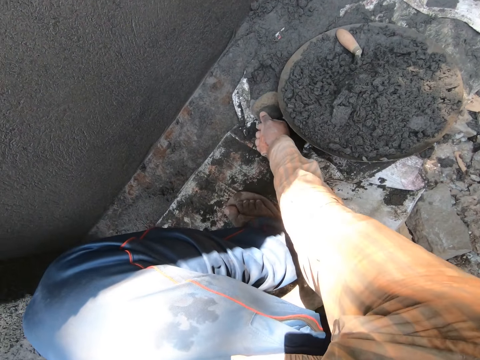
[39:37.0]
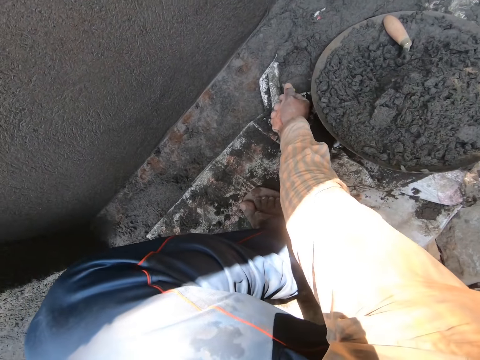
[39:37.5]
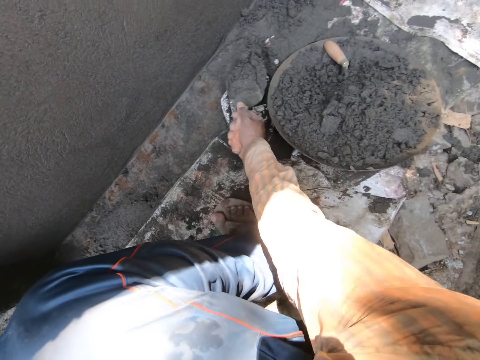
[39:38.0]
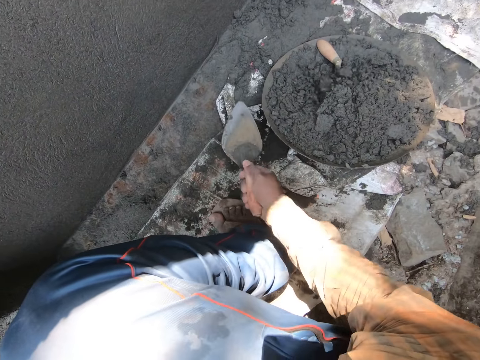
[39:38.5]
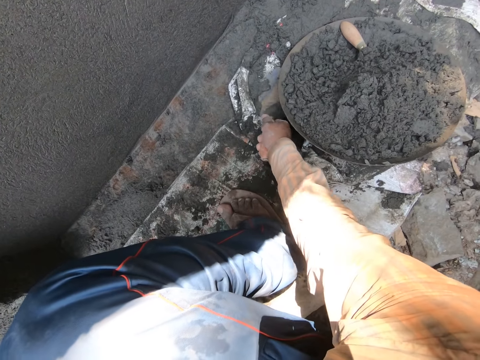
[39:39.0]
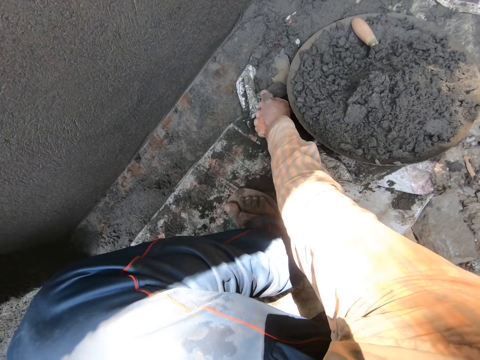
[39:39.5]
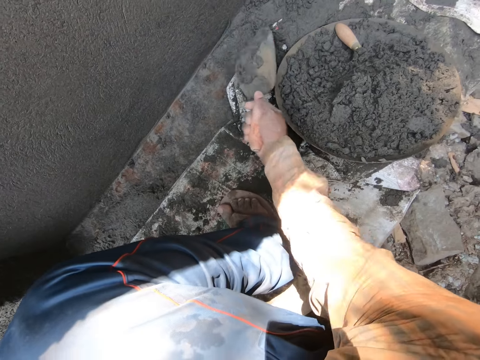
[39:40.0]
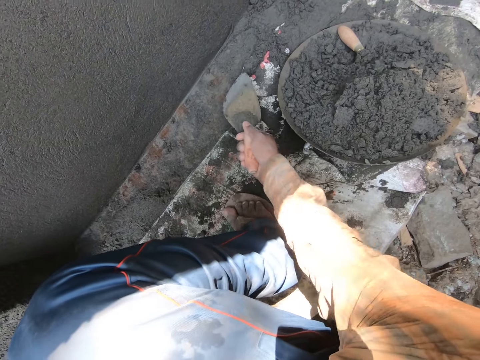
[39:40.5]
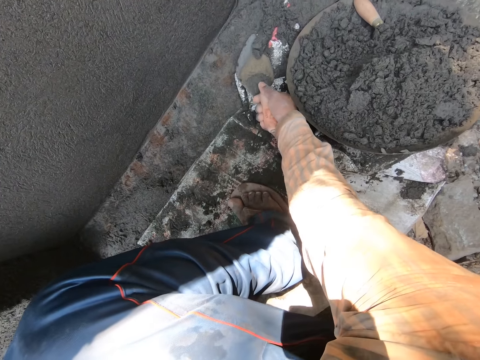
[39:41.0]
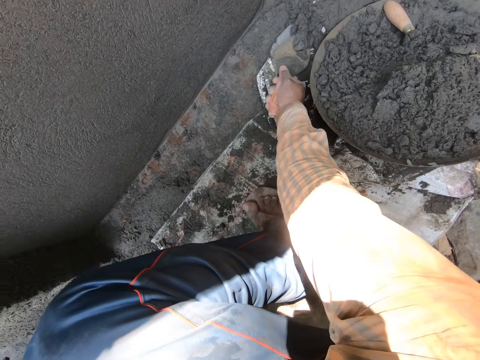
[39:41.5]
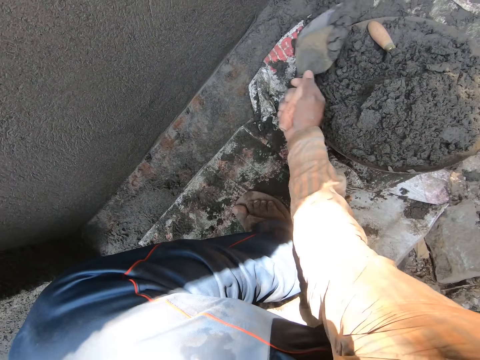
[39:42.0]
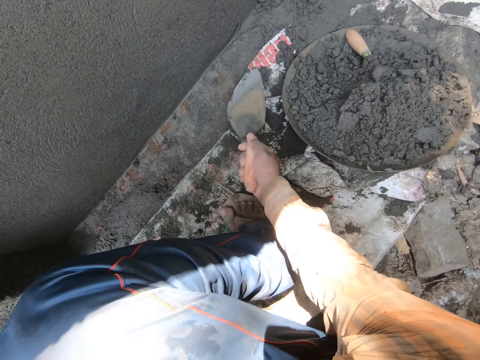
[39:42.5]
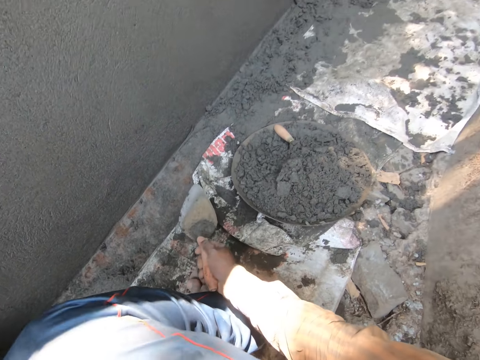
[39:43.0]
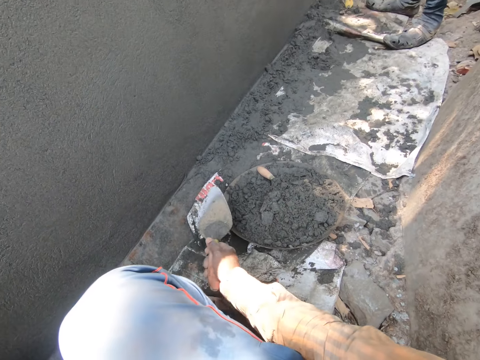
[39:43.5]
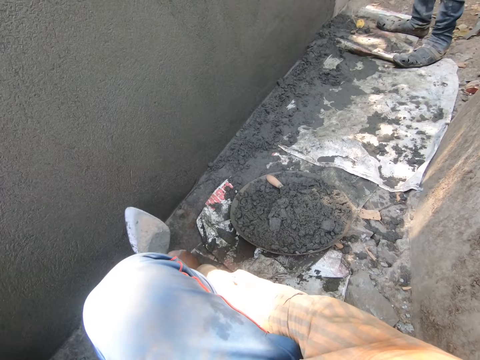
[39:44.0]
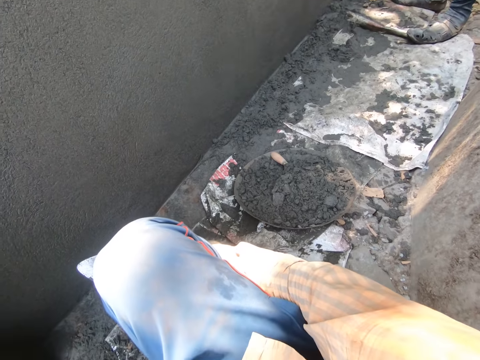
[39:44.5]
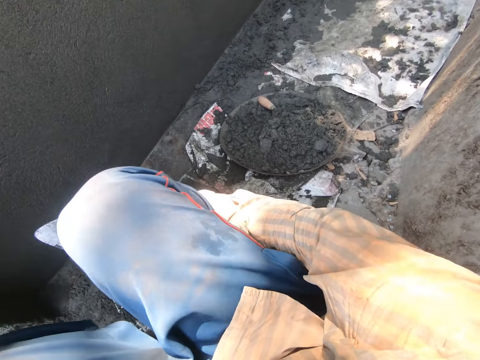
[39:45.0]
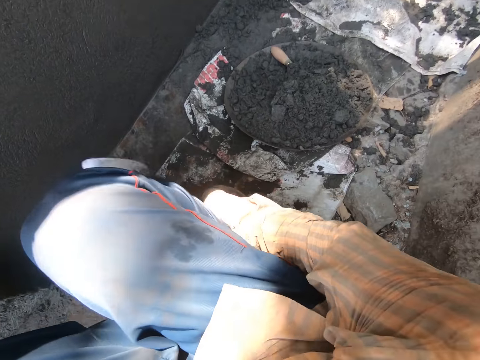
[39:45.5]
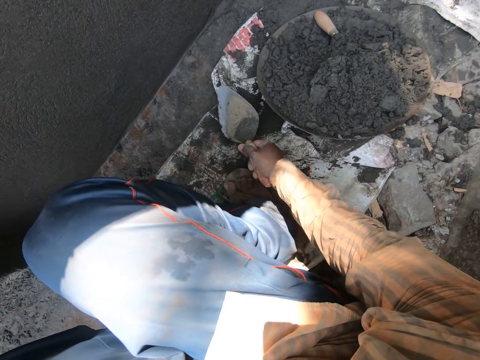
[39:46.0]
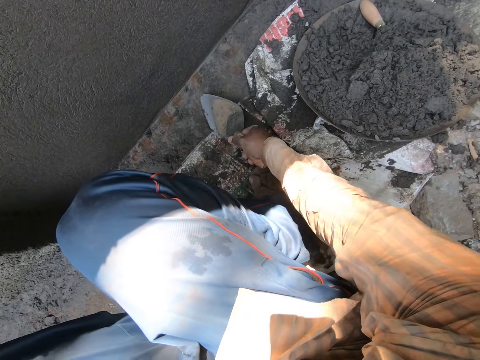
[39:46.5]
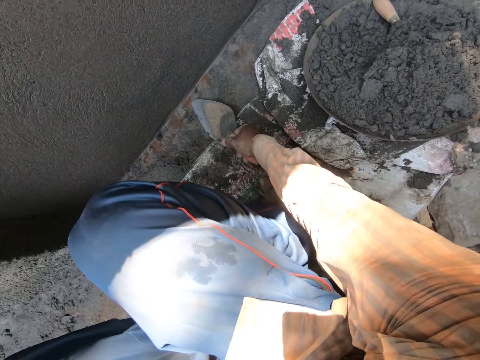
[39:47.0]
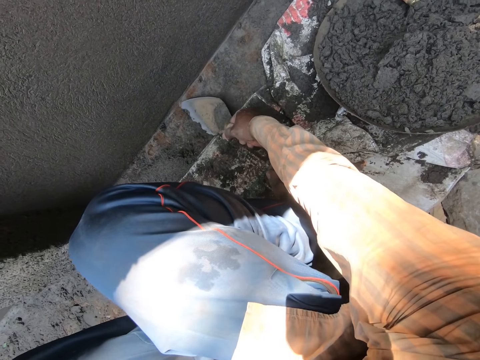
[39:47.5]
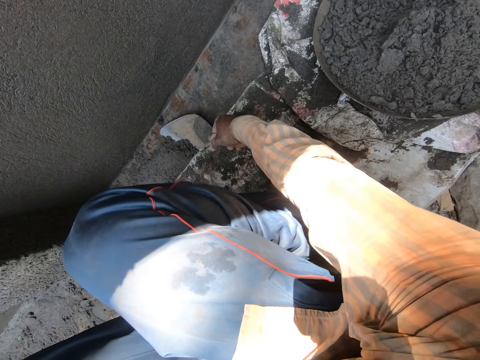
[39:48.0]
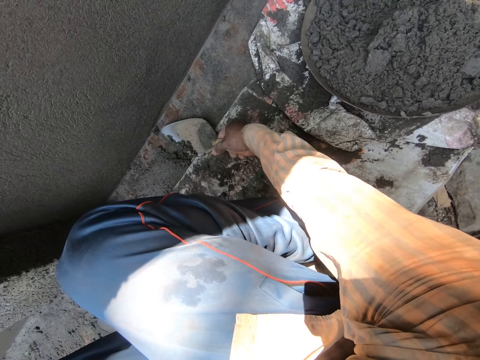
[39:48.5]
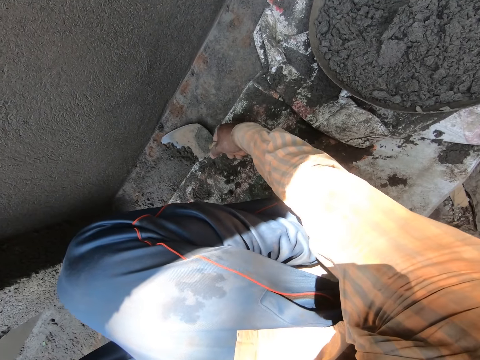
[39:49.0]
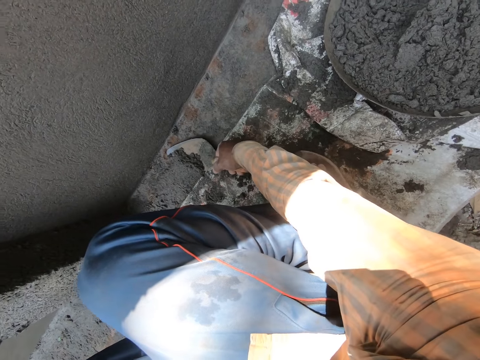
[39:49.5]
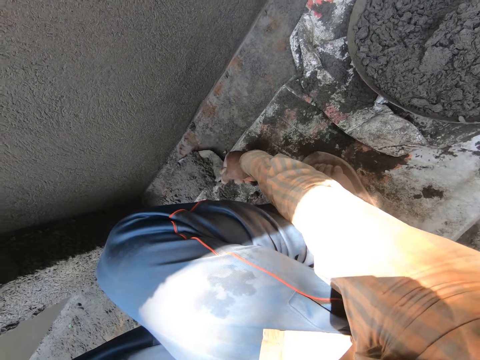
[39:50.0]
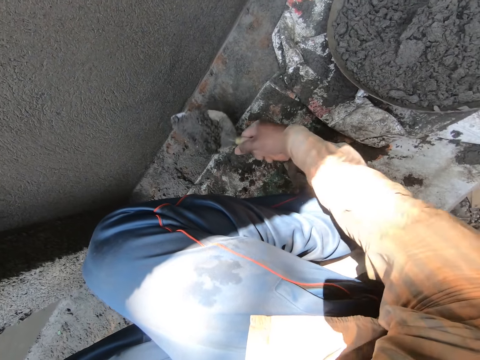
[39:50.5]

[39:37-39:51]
The camera wearer packs some concrete sand from the sack carpet on the ground with the trowel in his right hand. He pours the concrete sand from the trowel in his right hand in the mortar pan on the sack carpet on the ground. He packs some concrete sand from the sack carpet on the ground with the trowel in his right hand. He pours the concrete sand from the trowel in his right hand in the mortar pan on the sack carpet on the ground. He packs some concrete sand from the sack carpet on the ground with the trowel in his right hand. He pours the concrete sand from the trowel in his right hand in the mortar pan on the sack carpet on the ground. He sits up. He holds his right leg with his right hand. He turns around. He packs some concrete sand from the sack carpet on the ground with the trowel in his right hand.

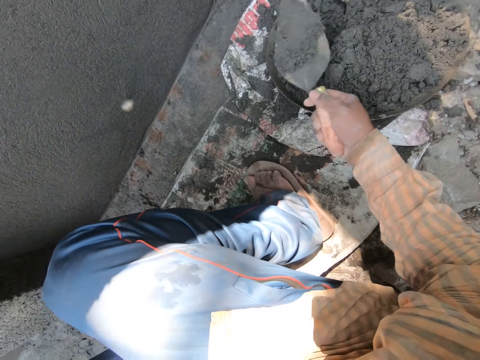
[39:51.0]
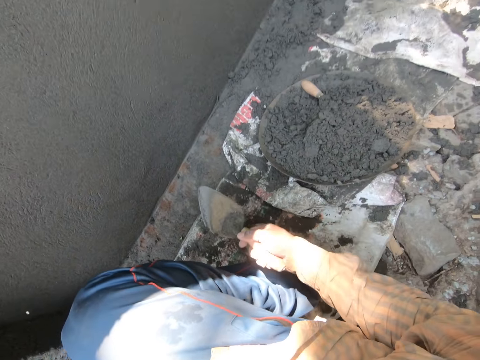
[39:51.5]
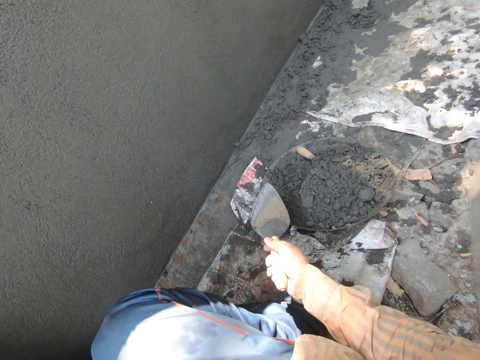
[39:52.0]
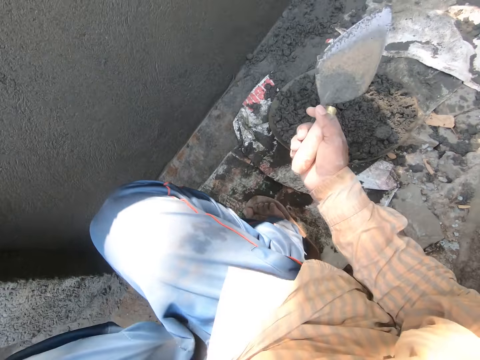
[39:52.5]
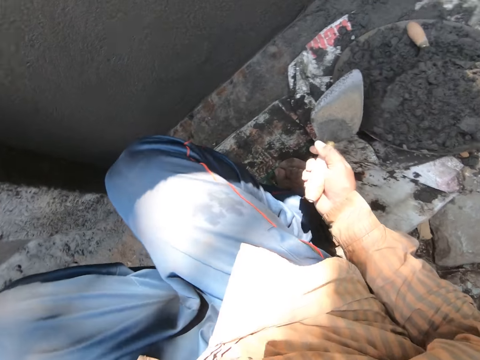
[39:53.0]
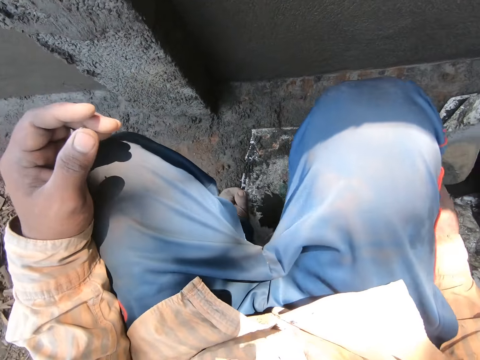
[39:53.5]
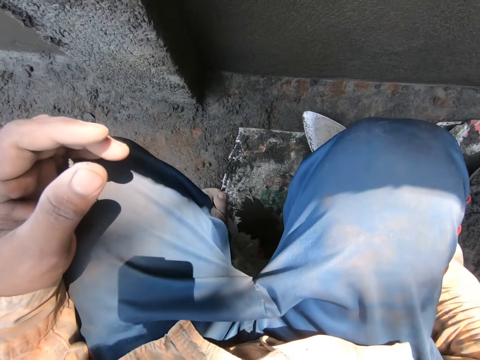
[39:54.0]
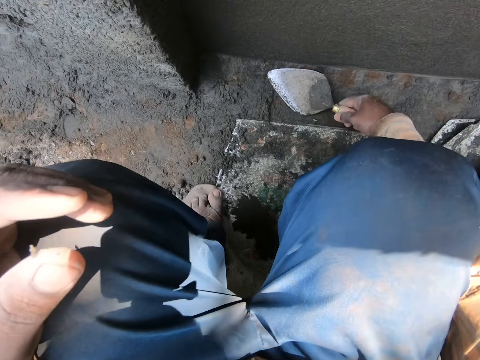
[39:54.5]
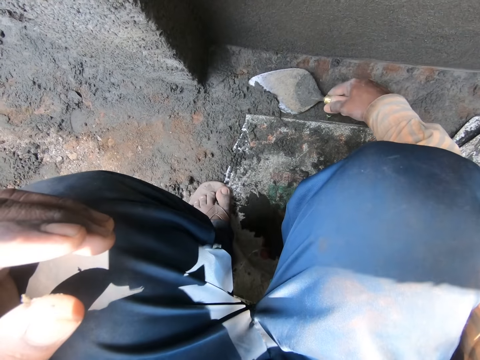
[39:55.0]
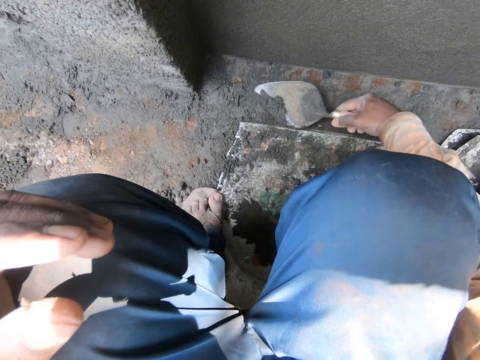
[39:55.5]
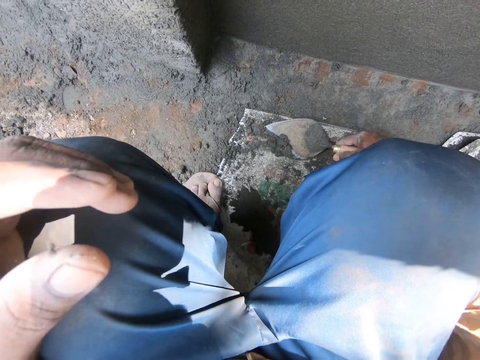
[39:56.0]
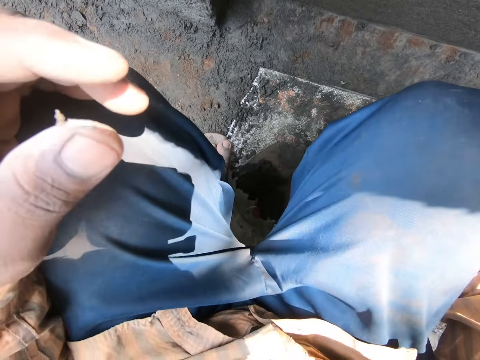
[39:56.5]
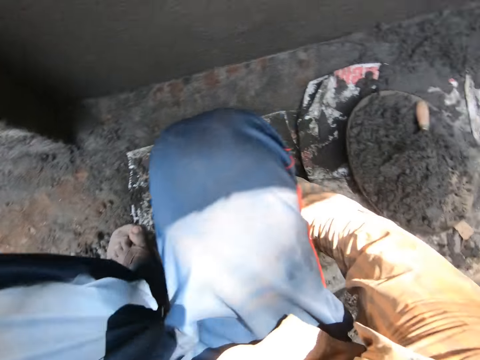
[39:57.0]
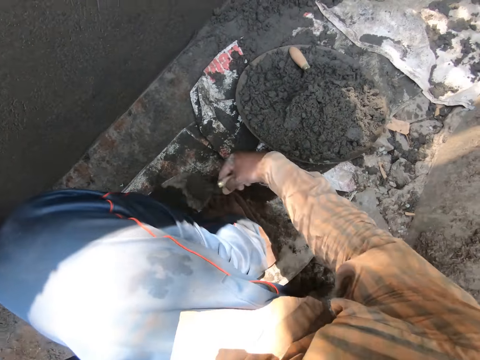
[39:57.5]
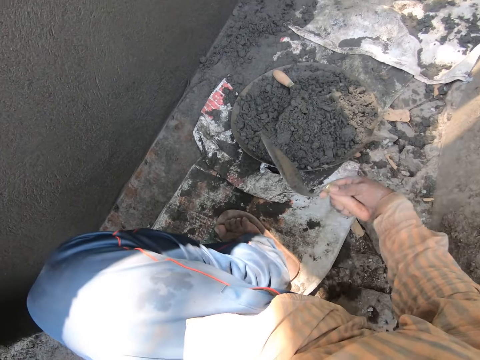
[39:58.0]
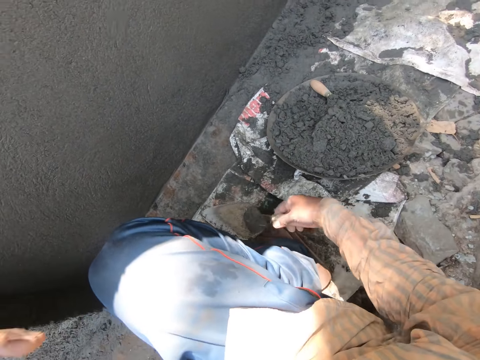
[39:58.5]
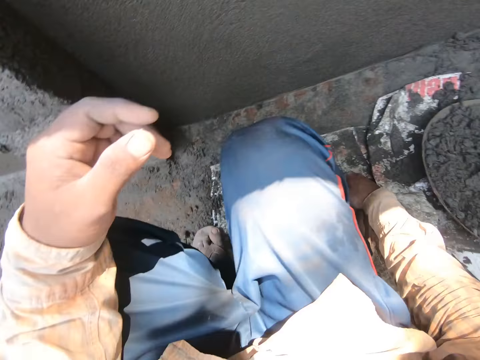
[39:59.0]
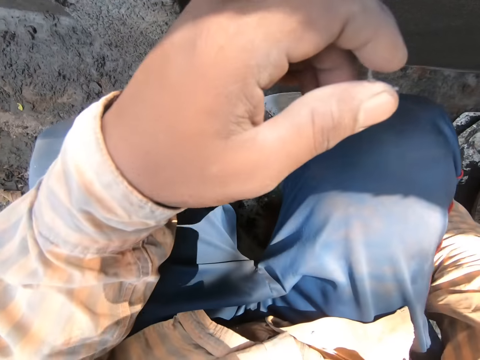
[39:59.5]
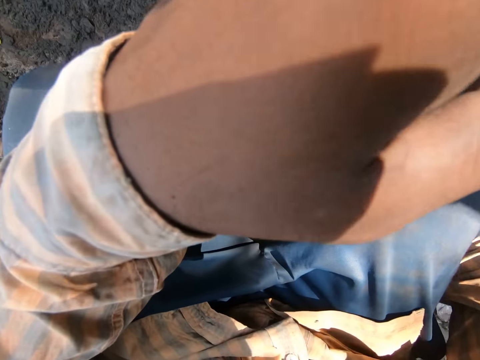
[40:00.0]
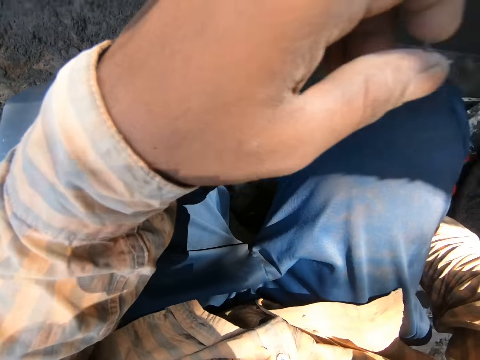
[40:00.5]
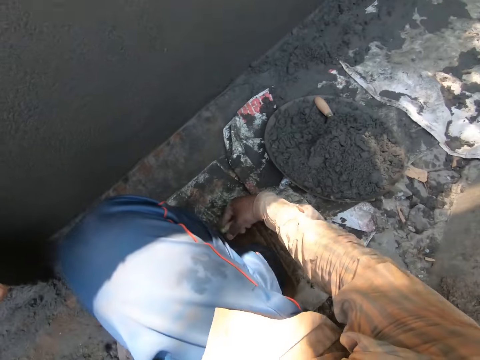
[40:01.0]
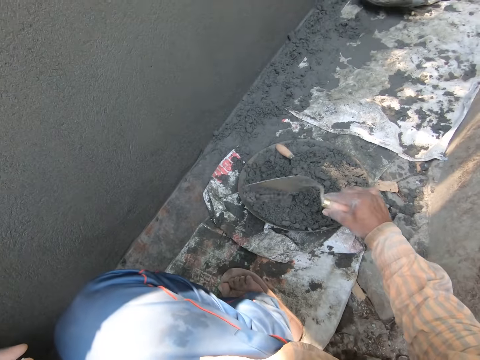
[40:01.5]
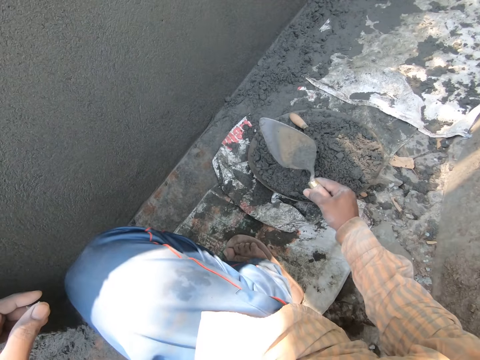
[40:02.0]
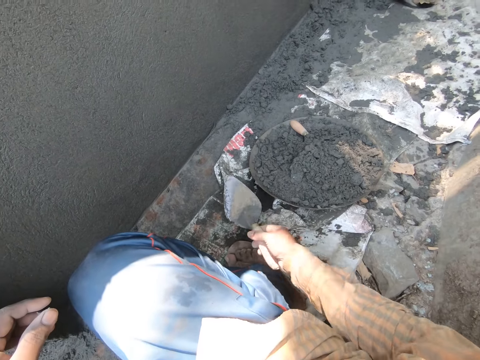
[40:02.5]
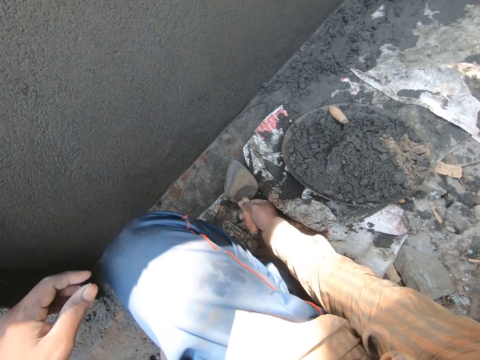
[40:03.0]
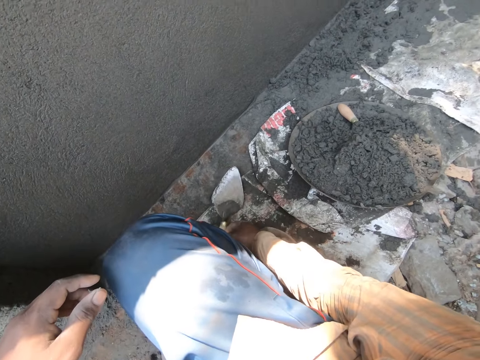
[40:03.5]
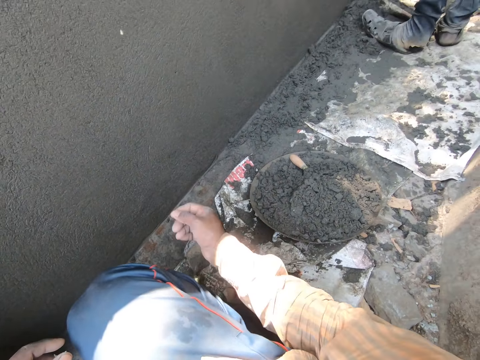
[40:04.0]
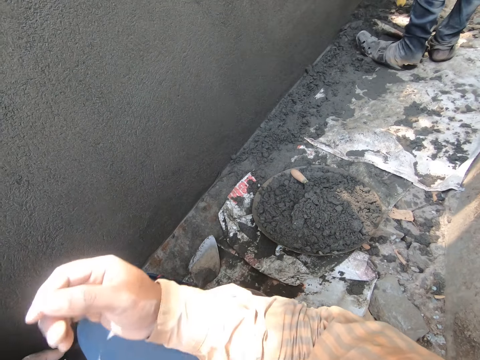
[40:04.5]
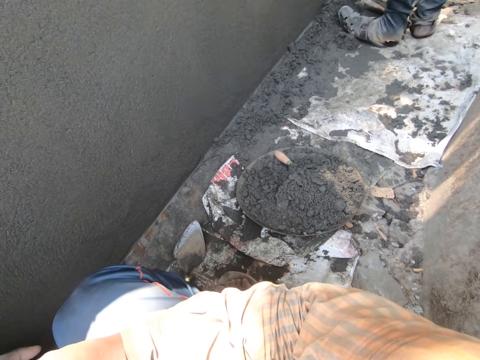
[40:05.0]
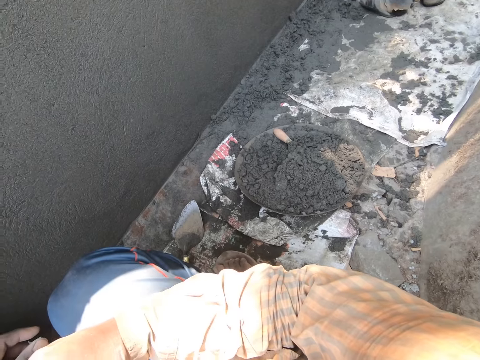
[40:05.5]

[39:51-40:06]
The camera wearer pours the concrete sand from the trowel in his right hand in the mortar pan on the sack carpet on the ground. He moves the trowel. He places his left hand on his left lap. He packs some concrete sand from the sack carpet on the ground with the trowel in his right hand. He pours the concrete sand from the trowel in his right hand in the mortar pan on the sack carpet on the ground. He moves the trowel. He packs some concrete sand from the sack carpet on the ground with the trowel in his right hand. He pours the concrete sand from the trowel in his right hand in the mortar pan on the sack carpet on the ground. He moves the trowel down. He places the trowel in his right hand on the sack carpet on the ground. He rests his right hand on his lap. He moves his hand up.
